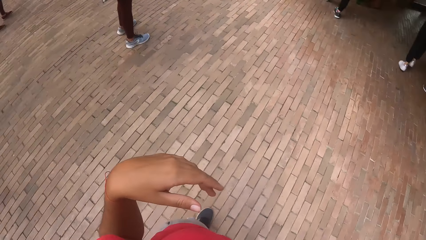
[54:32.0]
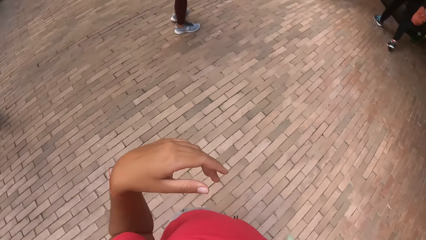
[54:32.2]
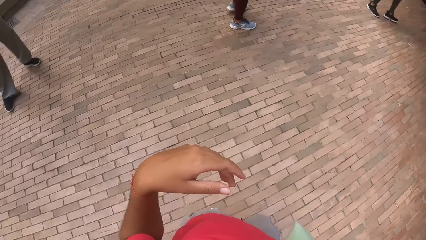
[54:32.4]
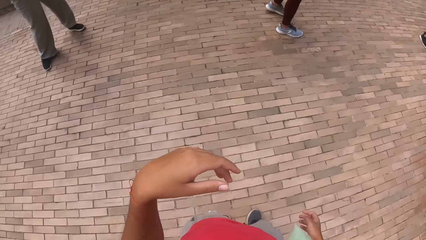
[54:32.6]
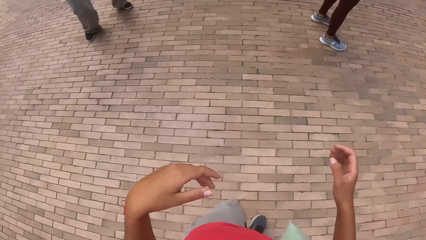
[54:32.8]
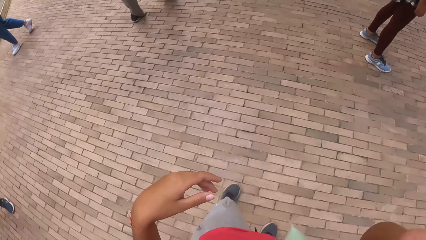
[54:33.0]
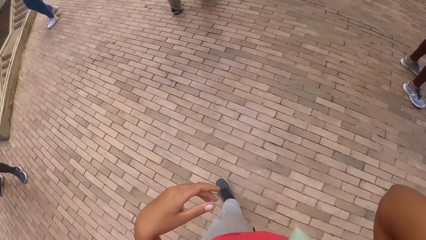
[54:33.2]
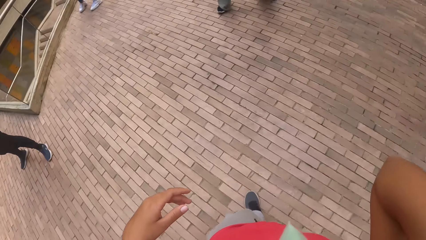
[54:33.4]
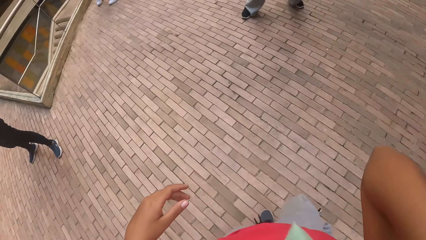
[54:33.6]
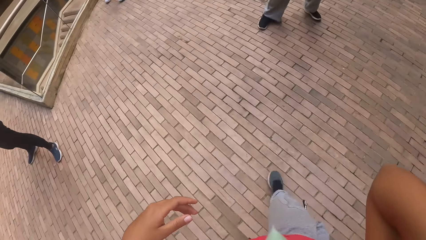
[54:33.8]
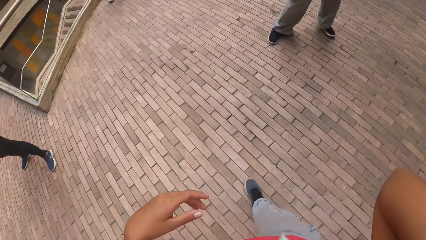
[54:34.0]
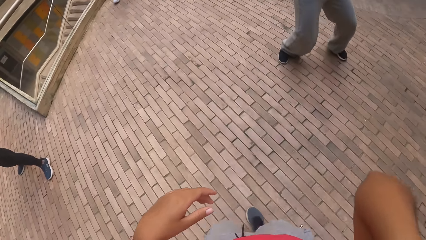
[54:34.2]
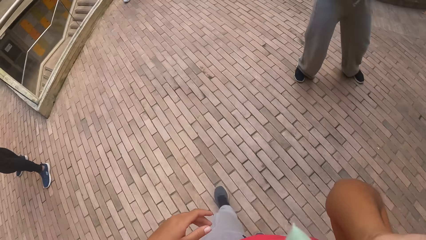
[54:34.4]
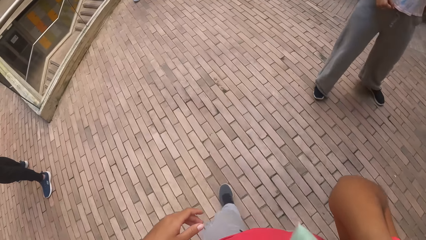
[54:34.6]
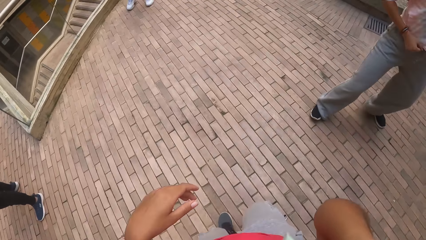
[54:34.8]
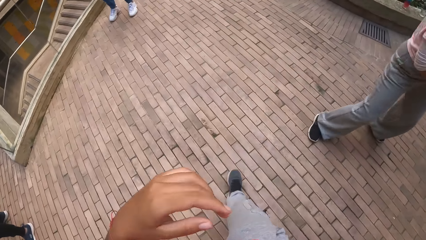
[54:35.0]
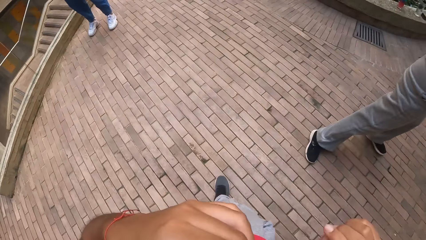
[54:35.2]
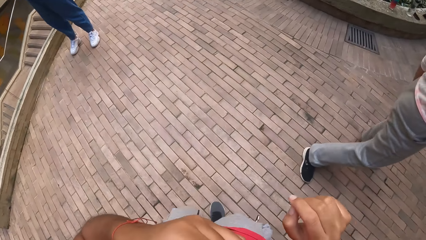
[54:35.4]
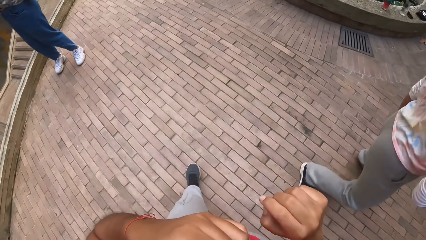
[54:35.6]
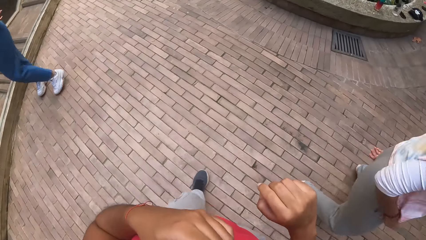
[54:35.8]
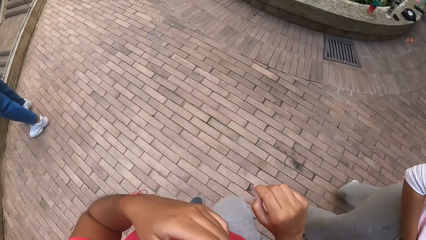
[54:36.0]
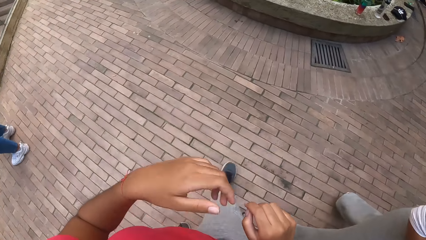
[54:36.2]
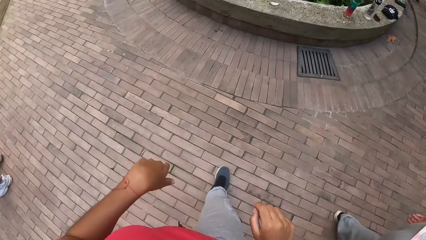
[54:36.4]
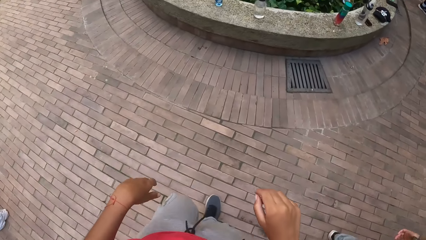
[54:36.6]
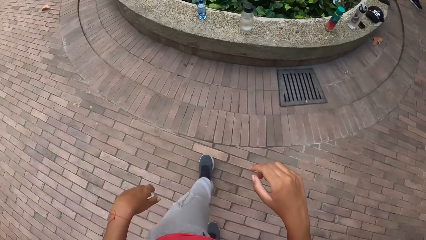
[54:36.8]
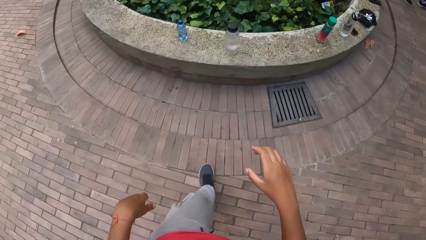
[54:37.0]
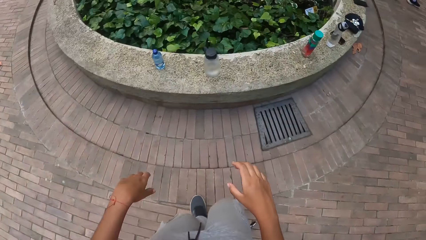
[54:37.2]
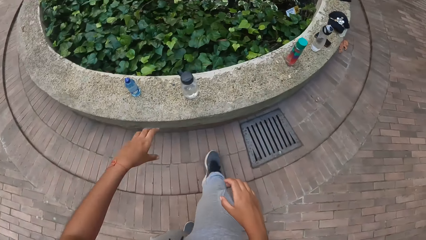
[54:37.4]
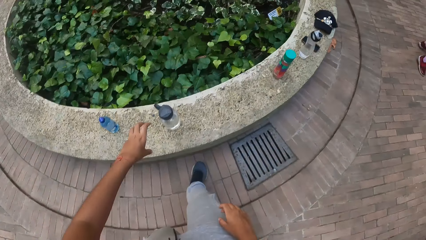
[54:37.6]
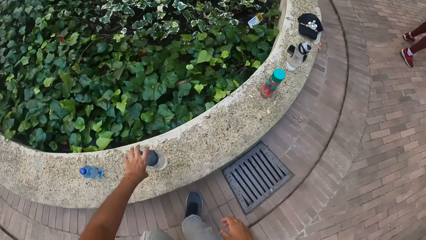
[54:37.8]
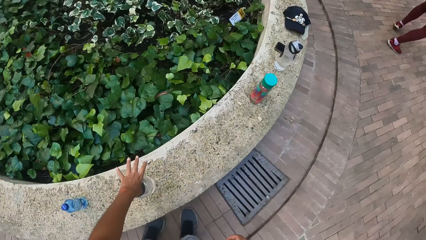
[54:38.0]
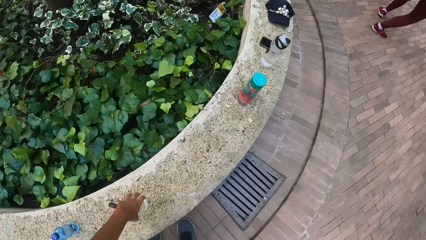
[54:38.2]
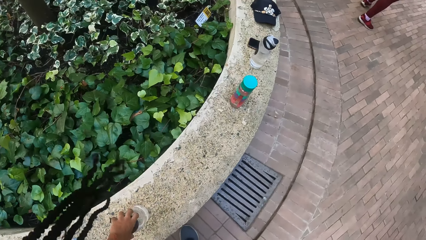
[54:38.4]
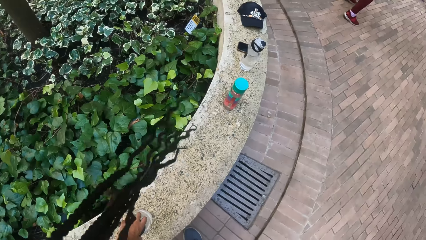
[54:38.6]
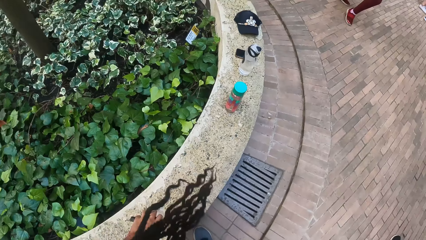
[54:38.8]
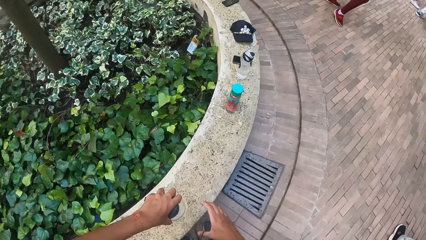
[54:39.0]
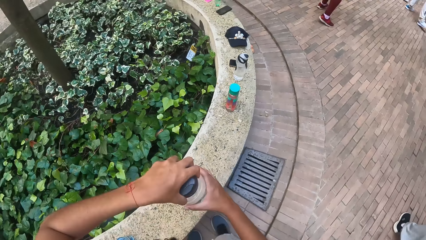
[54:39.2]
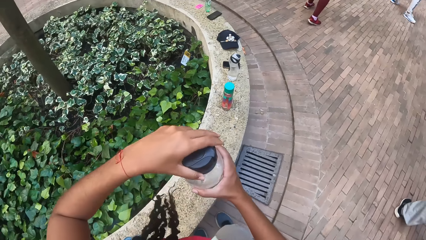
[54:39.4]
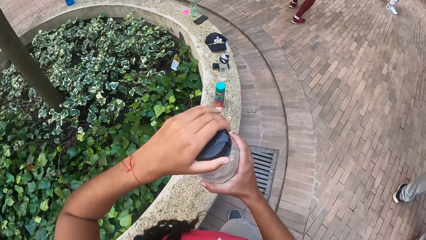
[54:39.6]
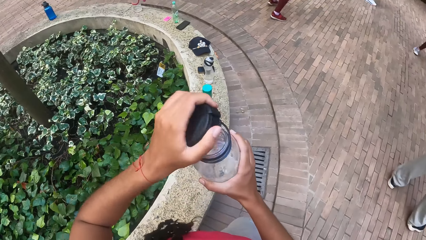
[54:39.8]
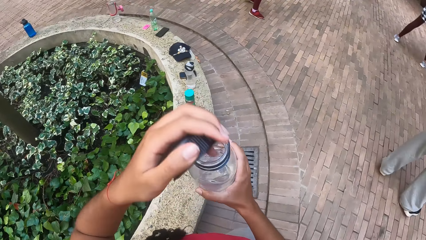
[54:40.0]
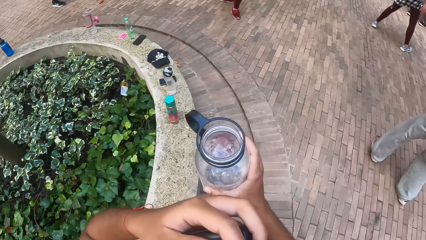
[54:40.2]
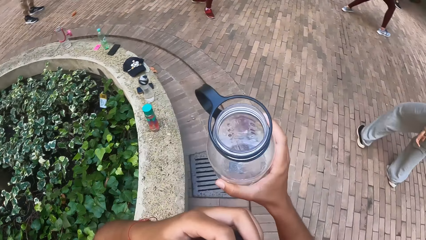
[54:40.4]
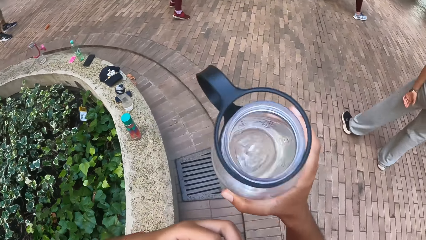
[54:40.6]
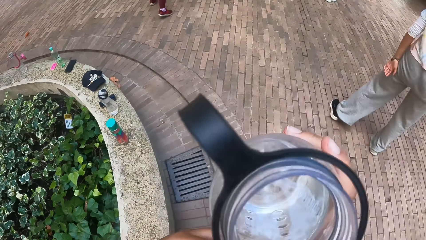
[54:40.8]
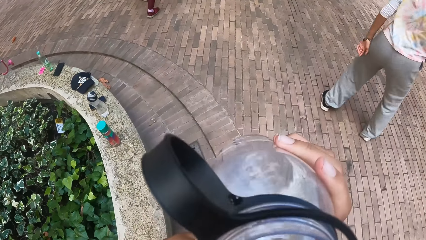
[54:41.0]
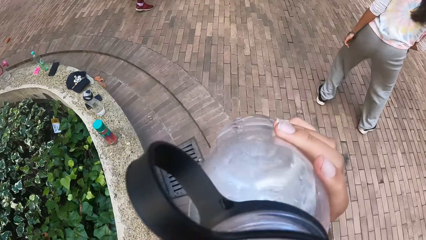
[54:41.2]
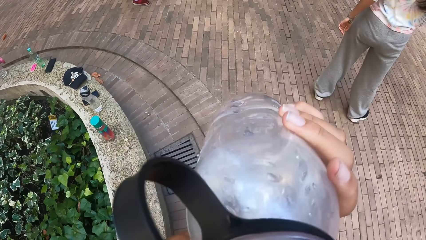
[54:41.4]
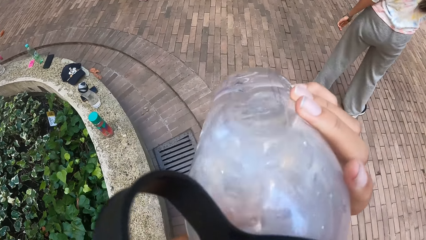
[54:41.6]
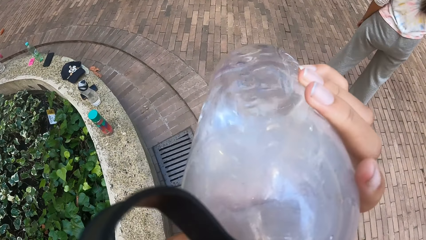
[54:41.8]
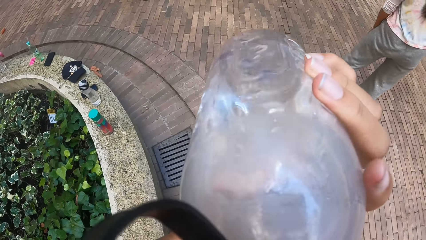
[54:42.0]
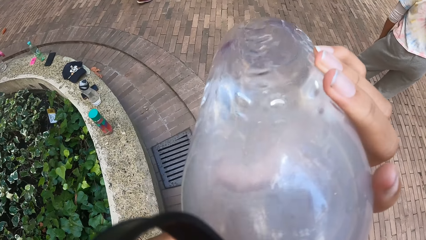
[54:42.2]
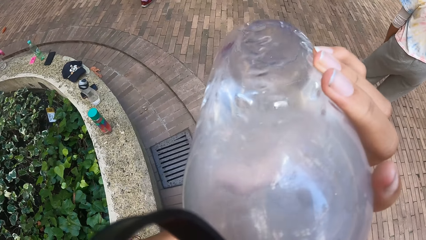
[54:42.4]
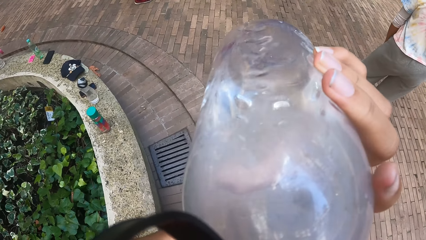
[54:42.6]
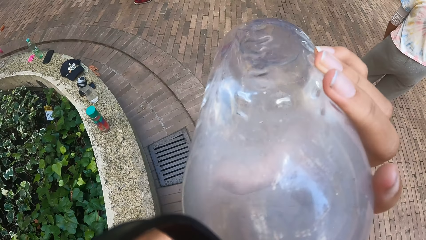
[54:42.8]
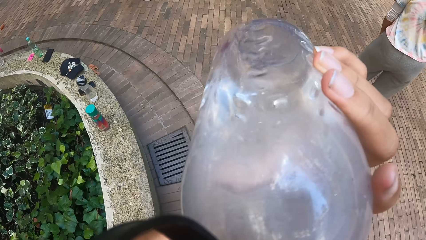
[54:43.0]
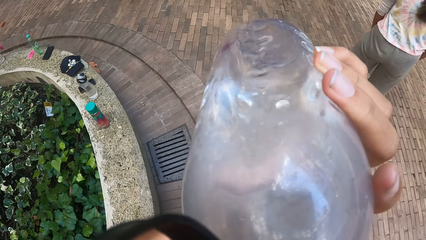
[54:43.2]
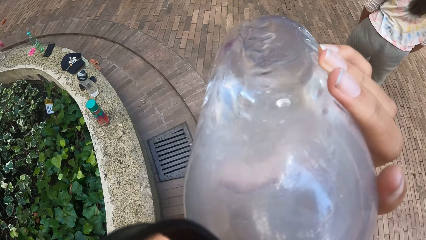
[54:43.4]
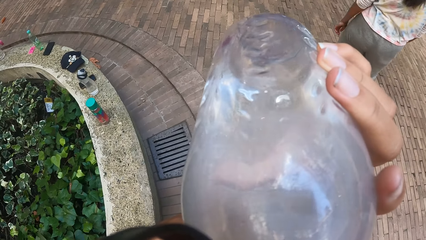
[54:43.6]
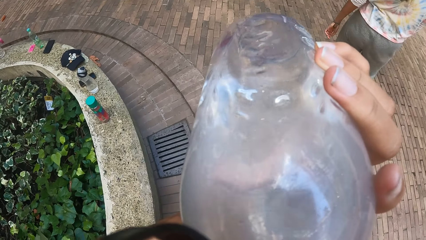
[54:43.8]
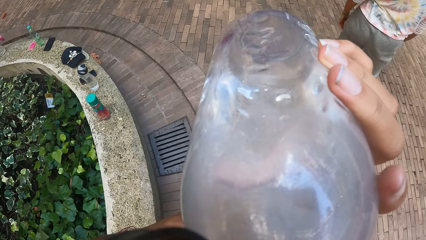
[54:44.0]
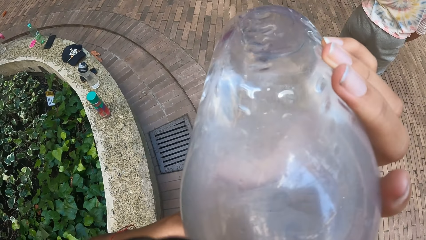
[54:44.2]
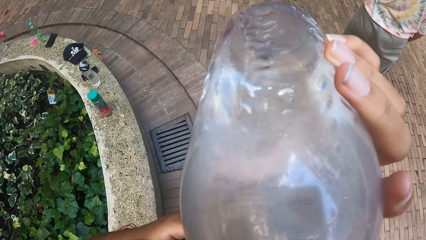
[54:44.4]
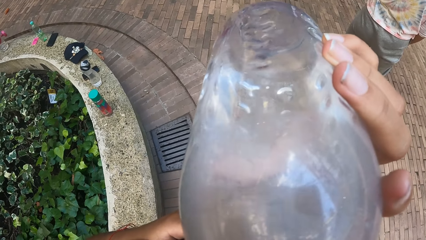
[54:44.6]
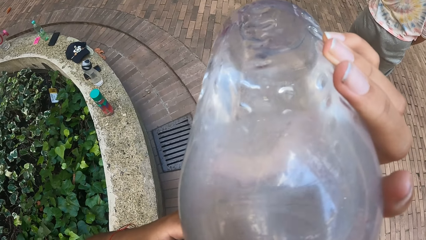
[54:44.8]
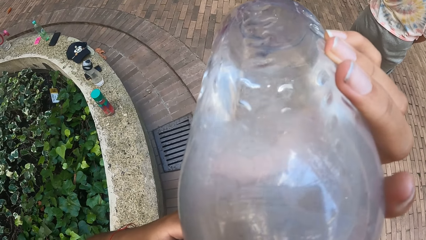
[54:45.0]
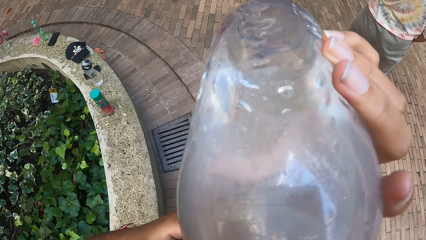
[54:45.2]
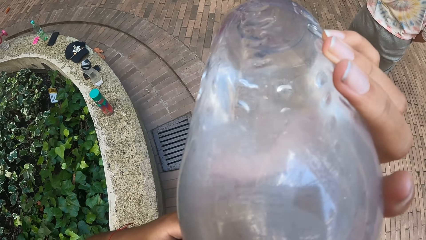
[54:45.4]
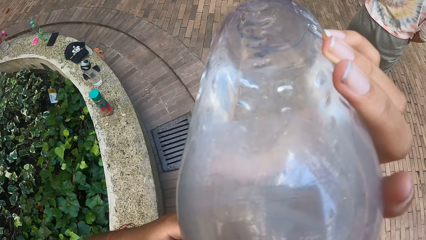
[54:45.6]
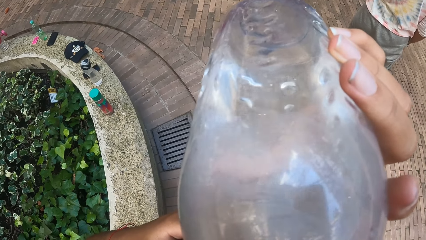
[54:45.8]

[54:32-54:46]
The camera wearer walks to a platform. She picks a bottle from the platform with her left hand. She touches the water bottle. She holds the bottle with both hands. She opens the bottle with her left hand. She drinks water from the bottle with her right hand.

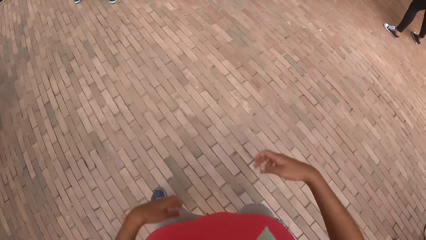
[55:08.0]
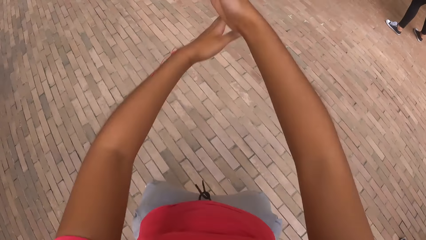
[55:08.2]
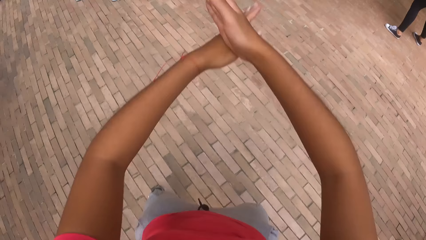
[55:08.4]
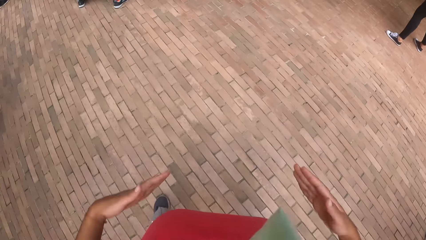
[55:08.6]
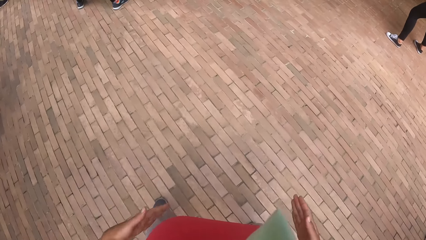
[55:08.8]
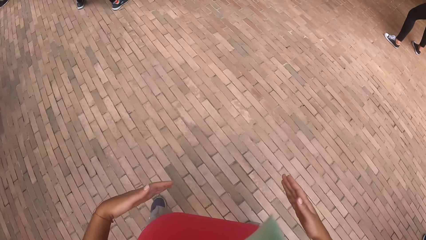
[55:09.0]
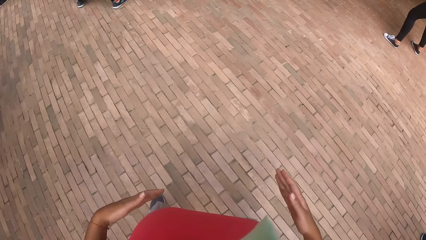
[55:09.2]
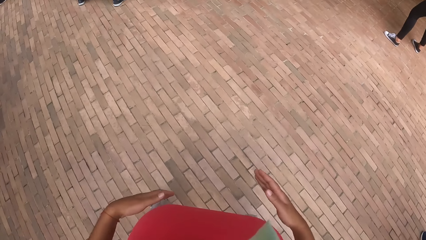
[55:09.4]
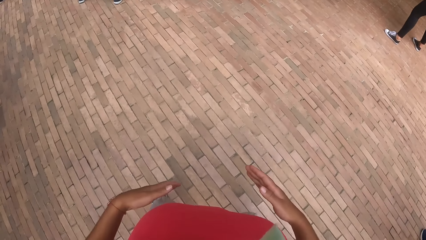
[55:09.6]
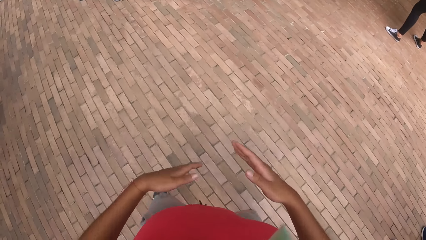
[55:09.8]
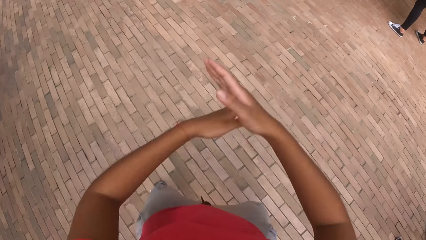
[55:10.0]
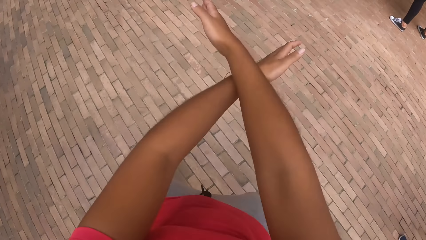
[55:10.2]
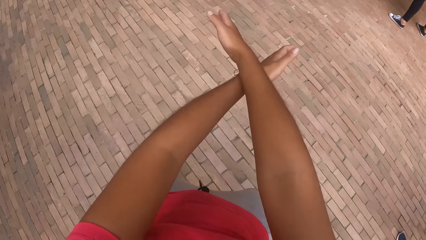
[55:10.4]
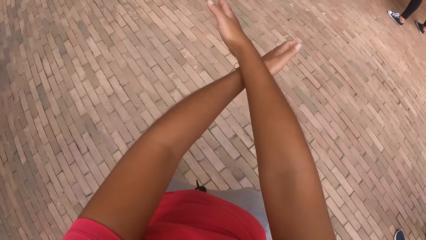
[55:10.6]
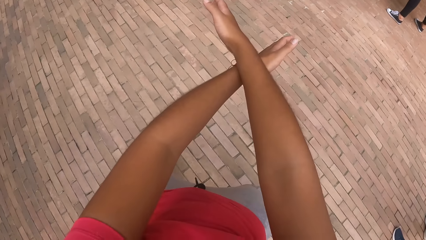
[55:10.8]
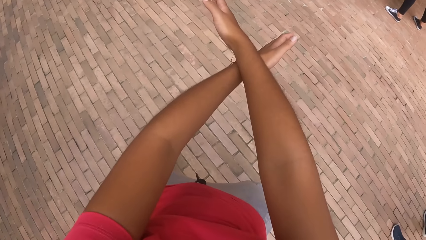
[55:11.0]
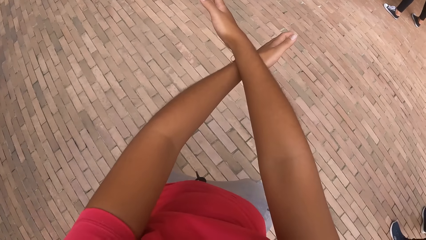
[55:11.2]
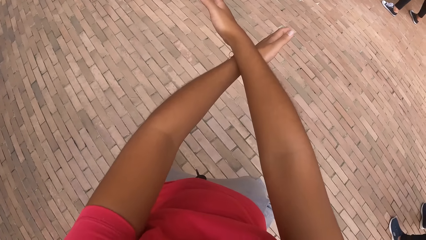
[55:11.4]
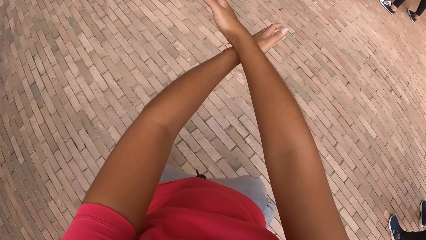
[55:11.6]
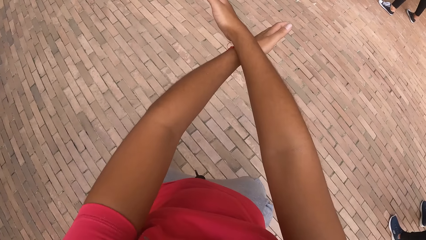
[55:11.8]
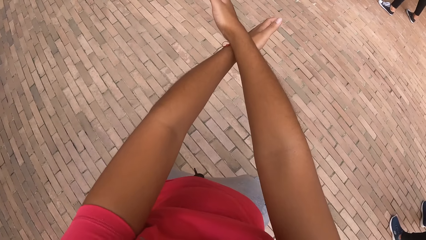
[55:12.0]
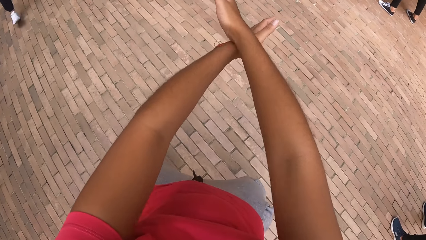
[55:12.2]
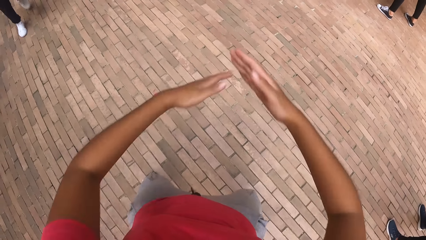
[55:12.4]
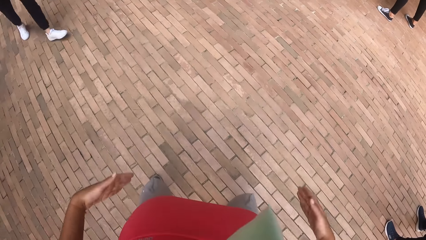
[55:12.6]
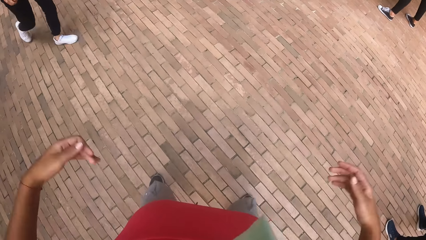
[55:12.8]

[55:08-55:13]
The camera wearer puts hands together.
